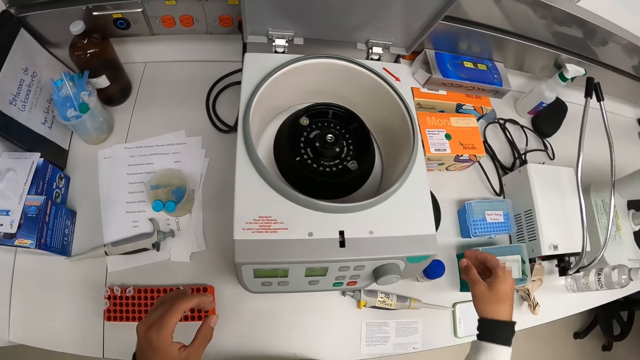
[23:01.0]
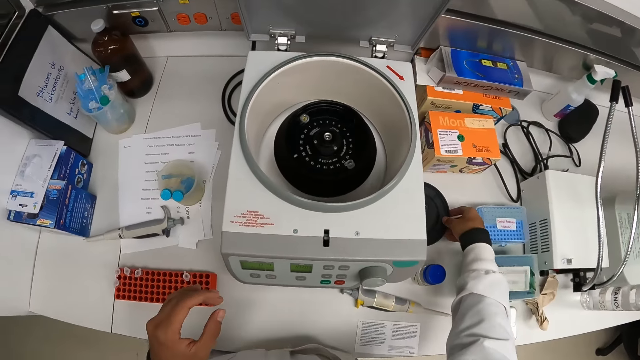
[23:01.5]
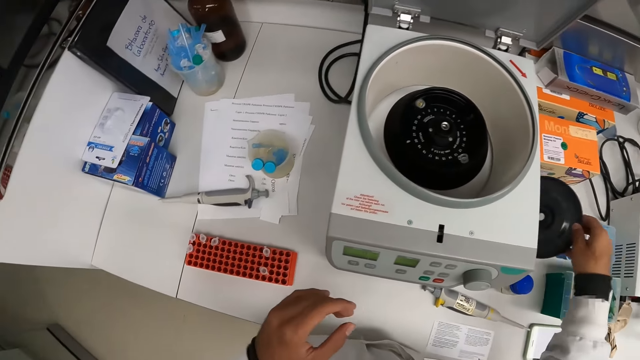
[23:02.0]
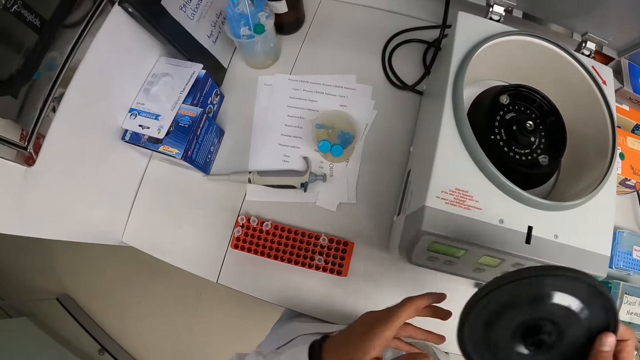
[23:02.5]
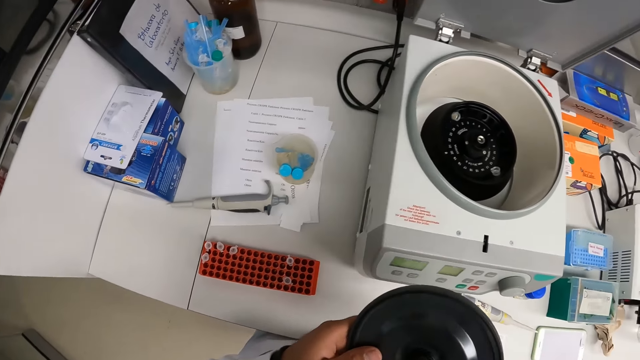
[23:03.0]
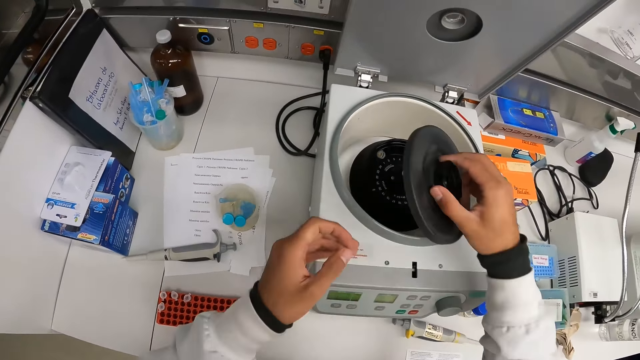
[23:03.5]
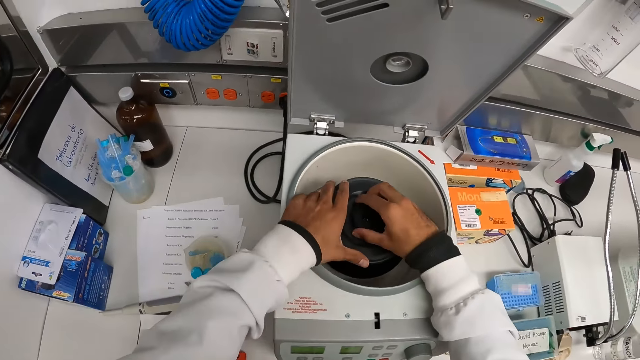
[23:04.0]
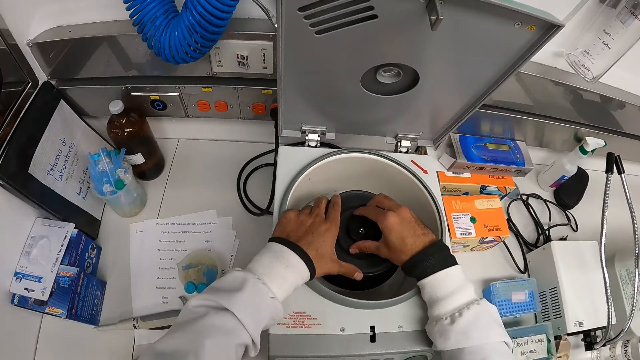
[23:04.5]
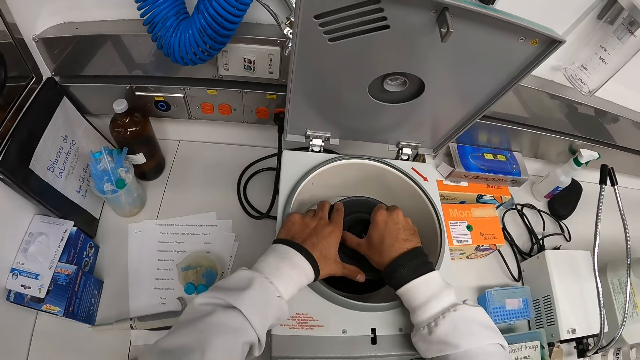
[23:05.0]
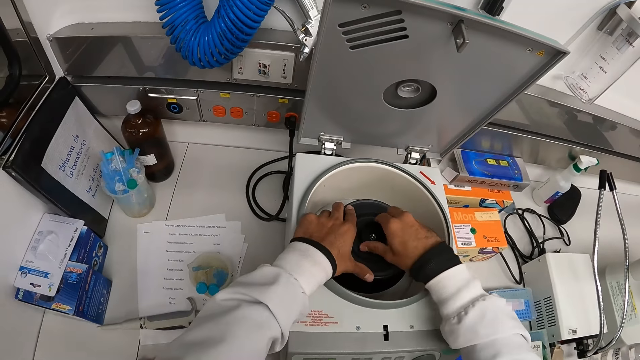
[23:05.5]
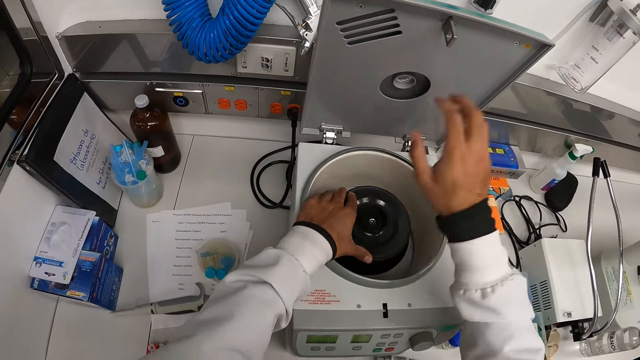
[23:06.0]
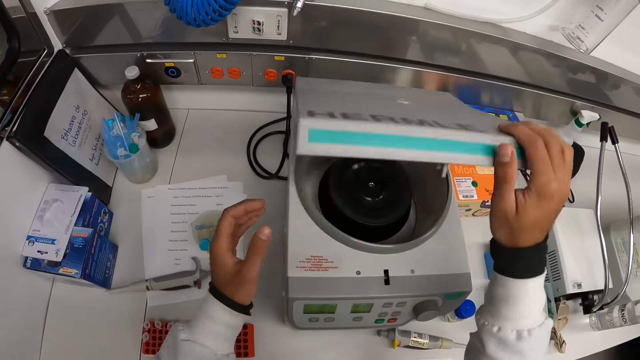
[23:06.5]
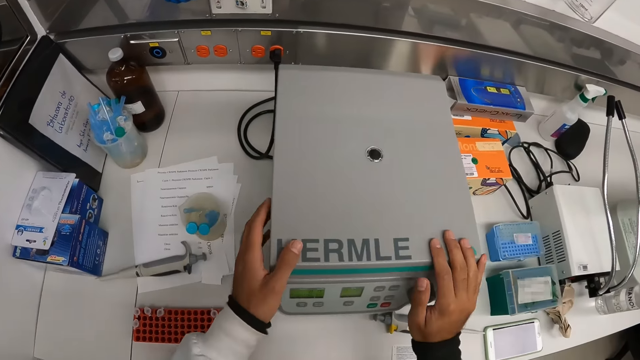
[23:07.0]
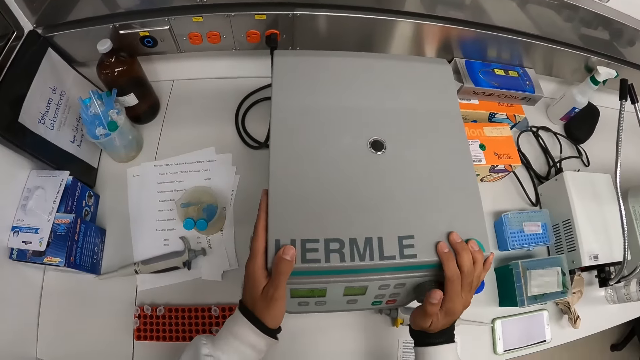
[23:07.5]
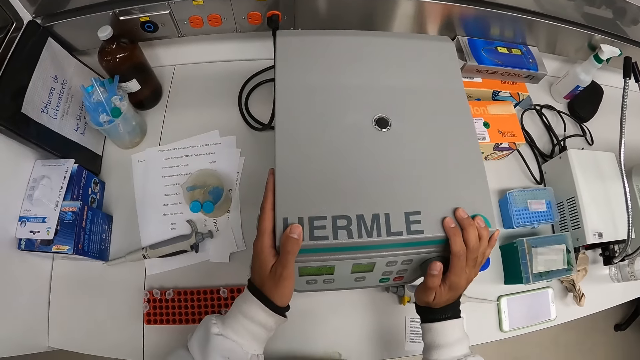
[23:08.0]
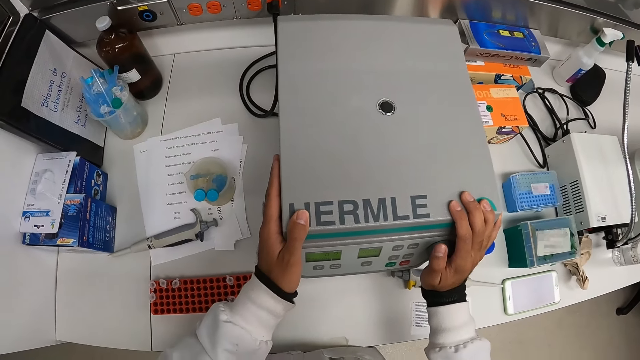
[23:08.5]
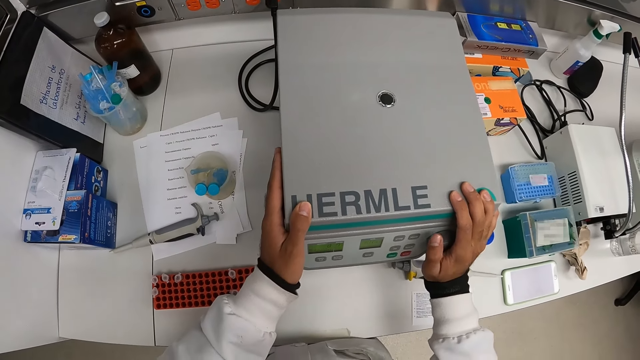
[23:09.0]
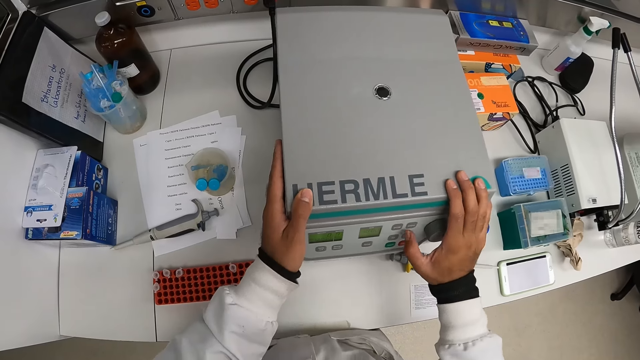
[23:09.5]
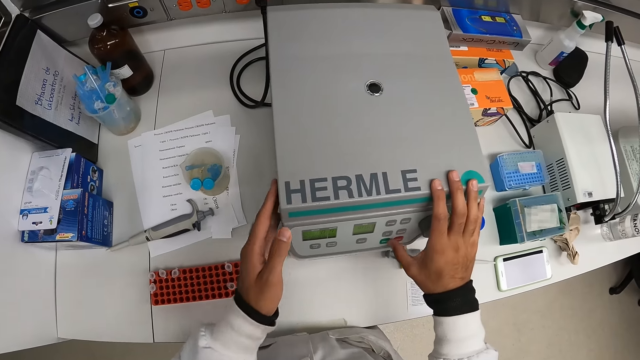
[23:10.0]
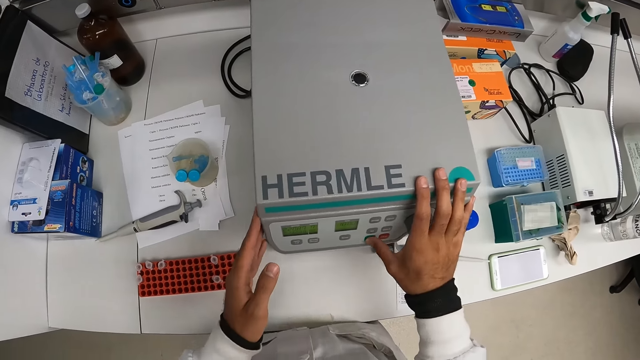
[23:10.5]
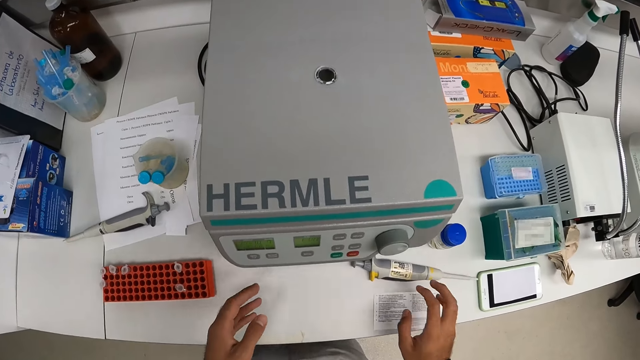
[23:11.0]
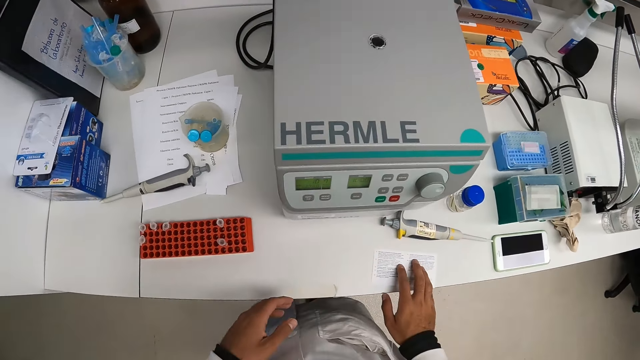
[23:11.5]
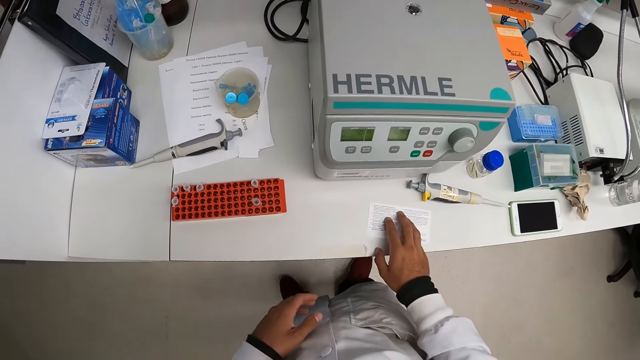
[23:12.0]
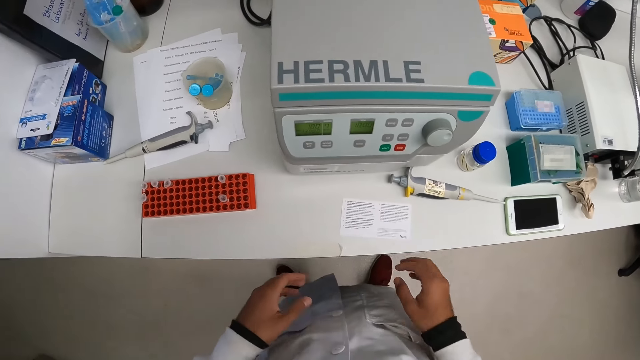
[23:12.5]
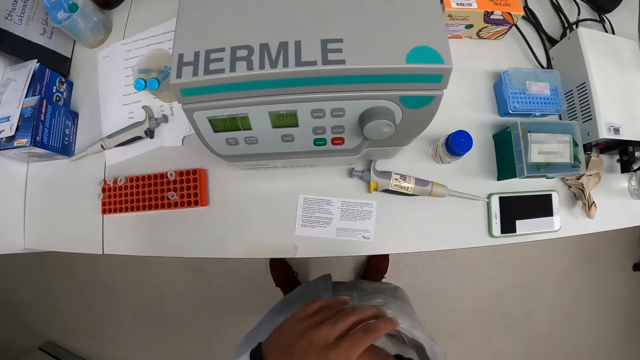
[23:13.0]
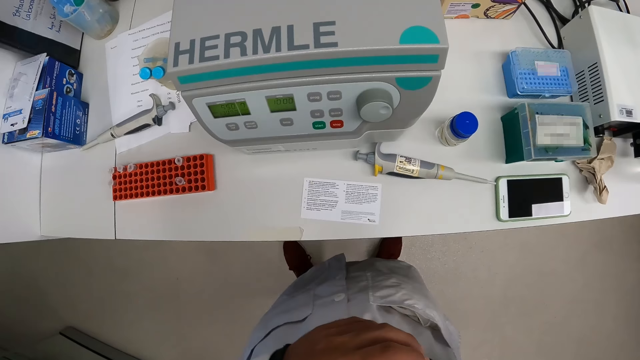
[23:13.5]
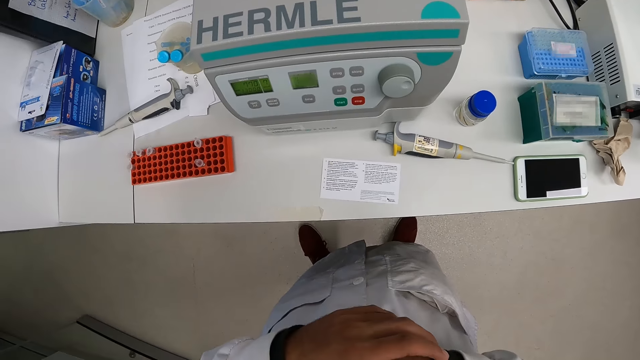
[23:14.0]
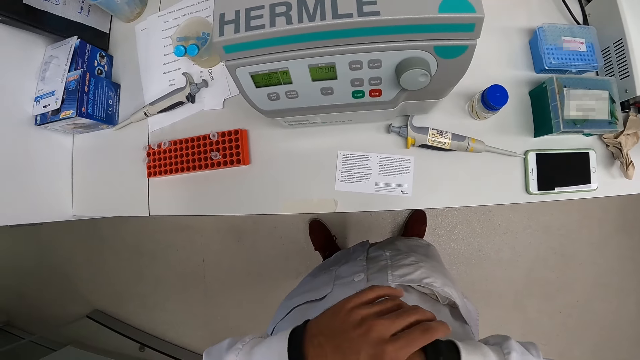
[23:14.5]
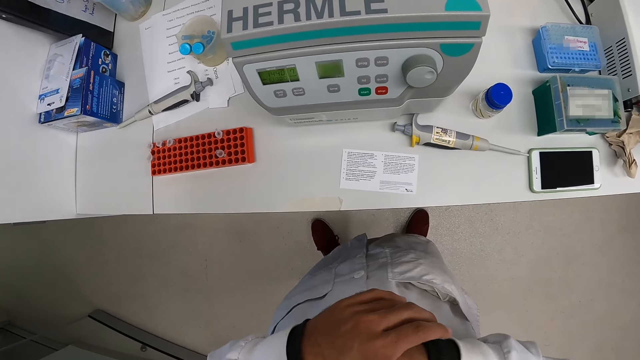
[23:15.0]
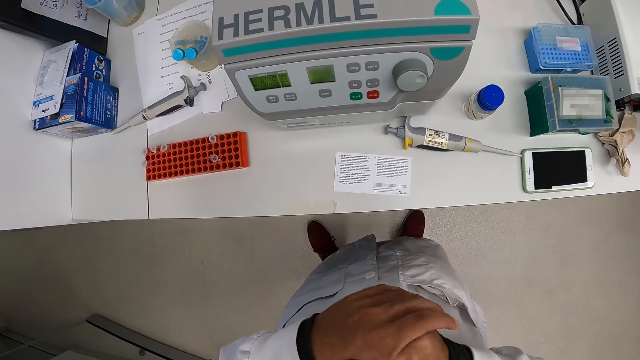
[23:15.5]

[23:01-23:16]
The camera wearer picks up the chamber cover from the countertop with his right hand. He passes the chamber cover to his left hand with his right hand. He takes the chamber cover from his left hand with his right hand. He covers the chamber of the centrifuge with his hands. He closes the door of the centrifuge with his right hand. He presses control buttons on the centrifuge with his right thumb. He uses the centrifuge. He adjusts a card on the table with his right hand. He rubs his right knuckles with his left palm. He holds back the hands.

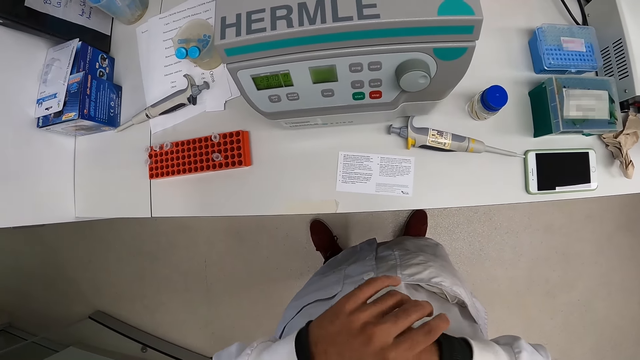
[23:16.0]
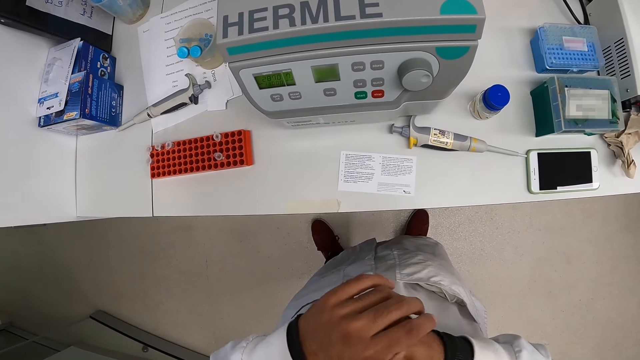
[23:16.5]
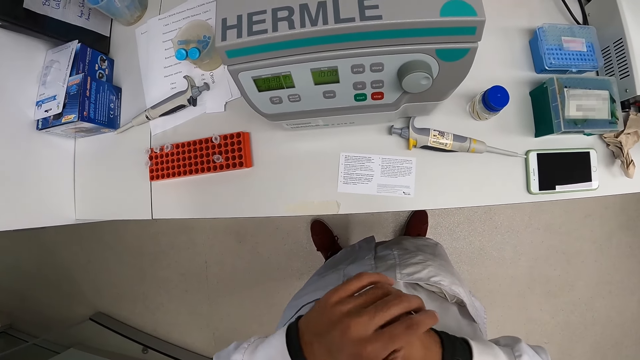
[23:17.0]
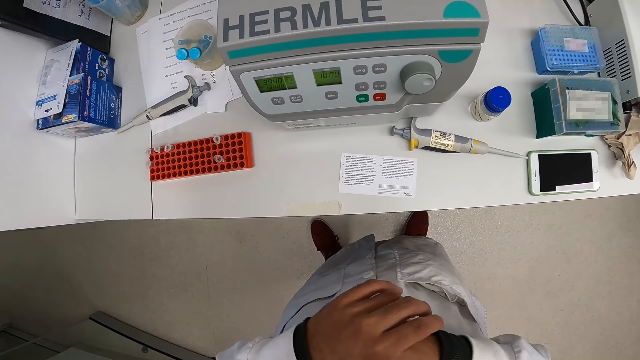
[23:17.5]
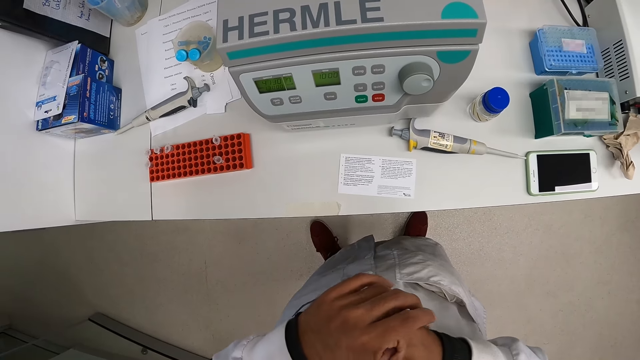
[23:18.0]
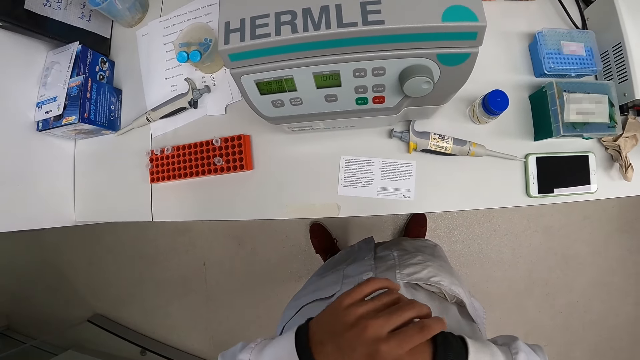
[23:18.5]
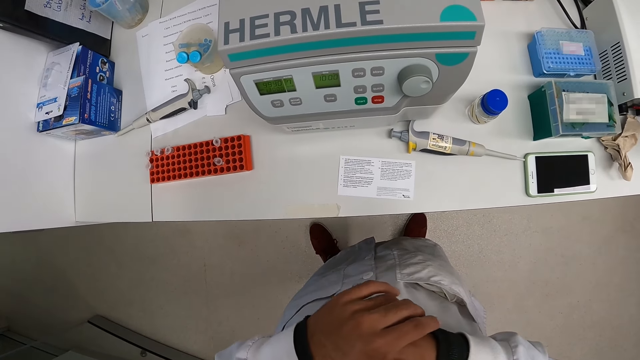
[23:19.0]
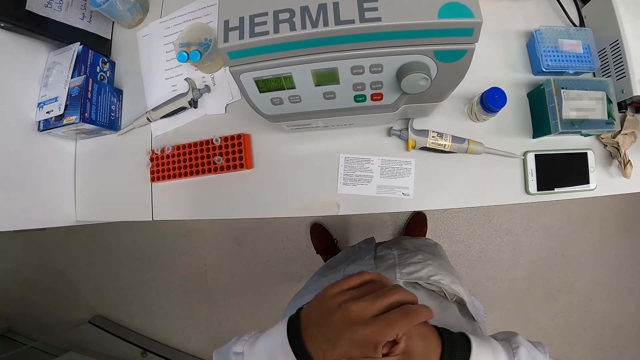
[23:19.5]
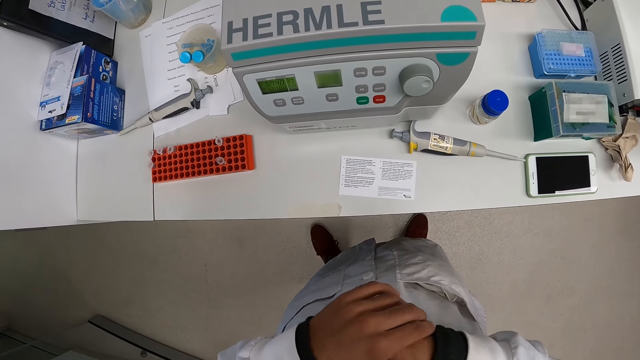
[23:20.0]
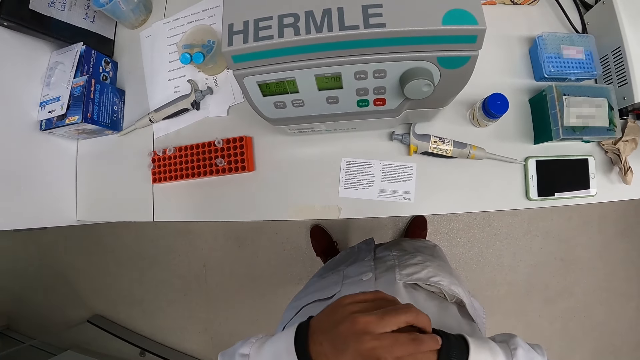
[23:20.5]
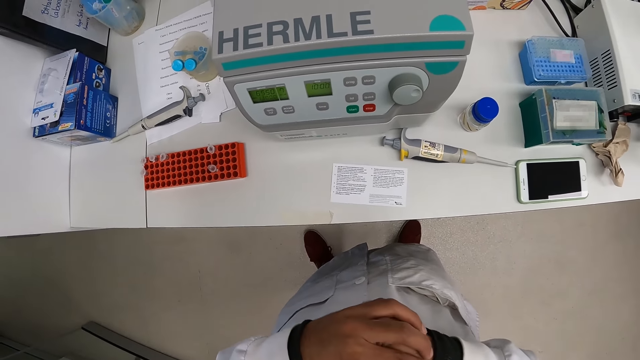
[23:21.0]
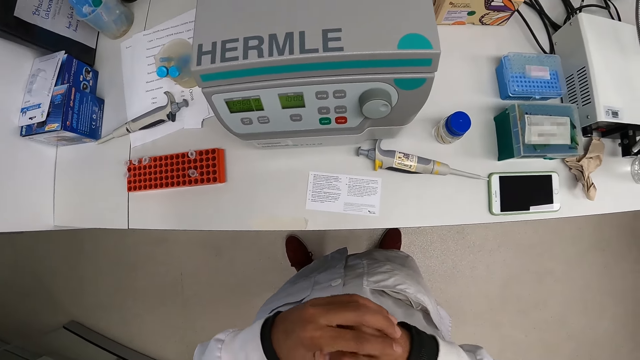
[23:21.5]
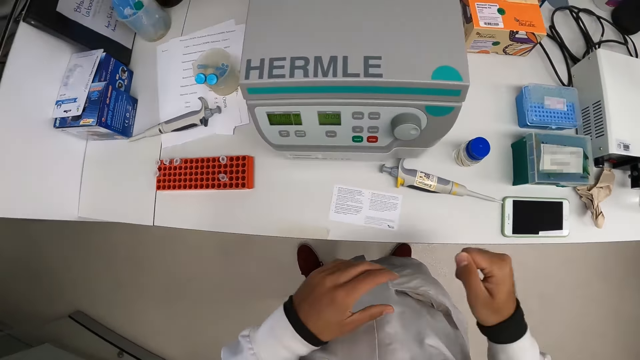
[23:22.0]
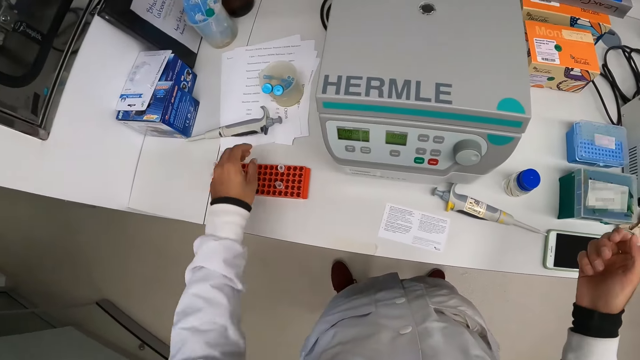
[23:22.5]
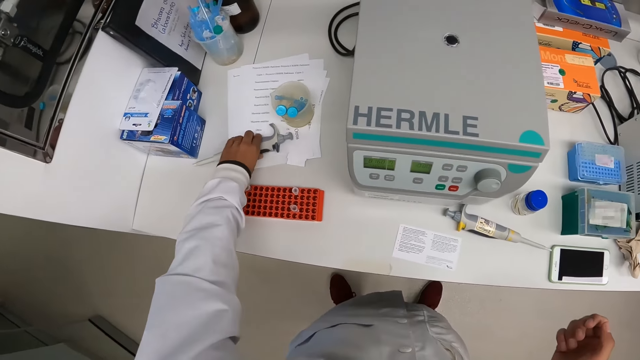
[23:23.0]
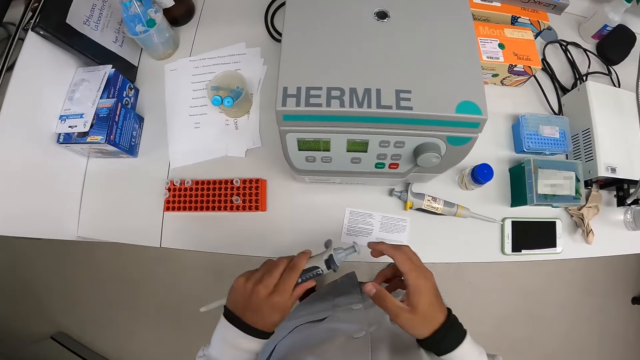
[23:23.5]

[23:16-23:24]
The camera wearer picks up the pipette, a micropipette, from the countertop with his left hand. He holds the pipette with both hands.
